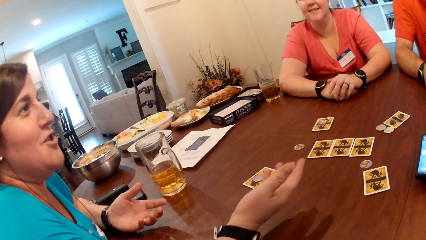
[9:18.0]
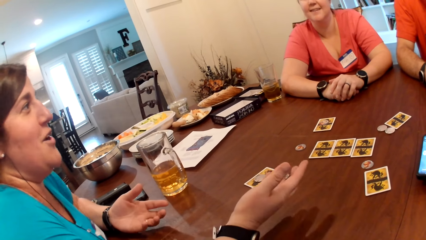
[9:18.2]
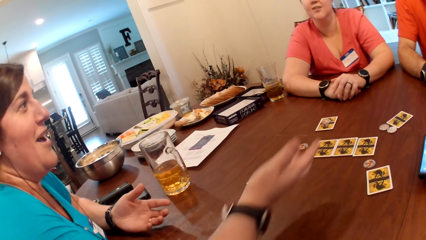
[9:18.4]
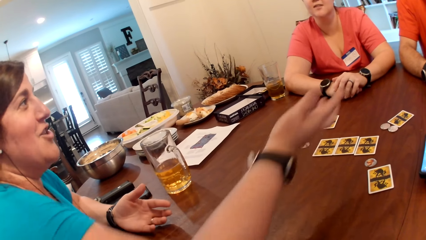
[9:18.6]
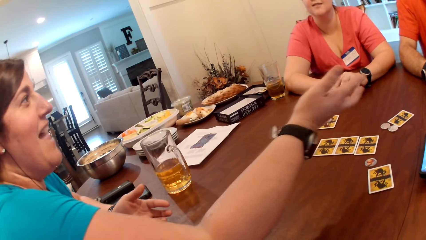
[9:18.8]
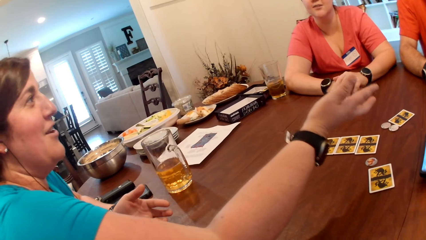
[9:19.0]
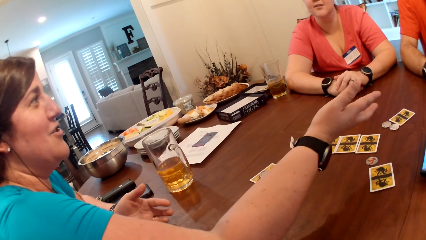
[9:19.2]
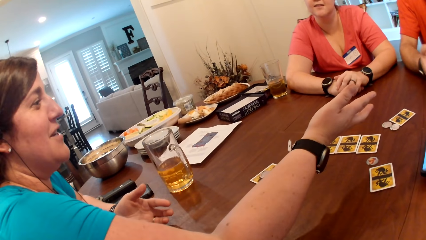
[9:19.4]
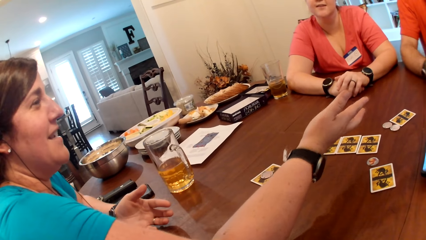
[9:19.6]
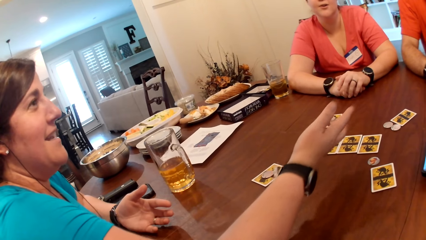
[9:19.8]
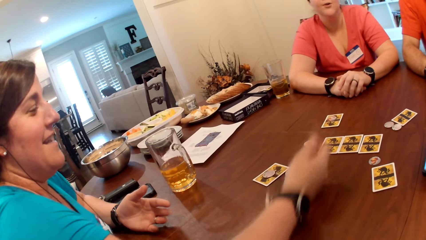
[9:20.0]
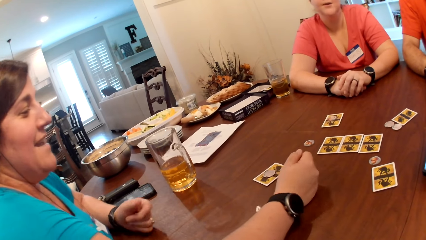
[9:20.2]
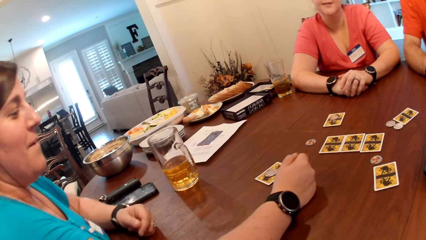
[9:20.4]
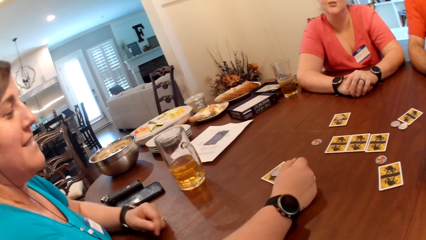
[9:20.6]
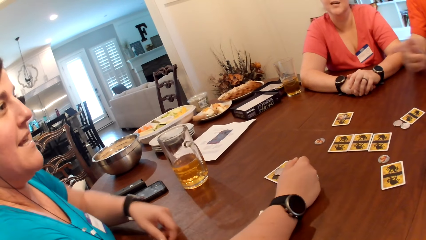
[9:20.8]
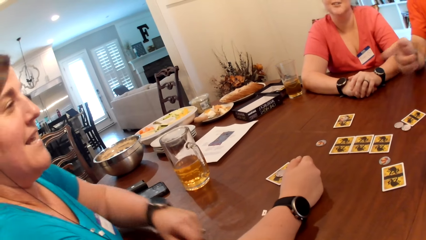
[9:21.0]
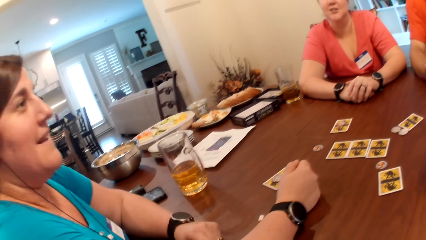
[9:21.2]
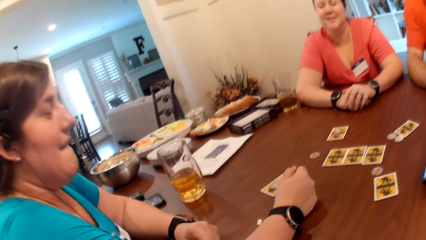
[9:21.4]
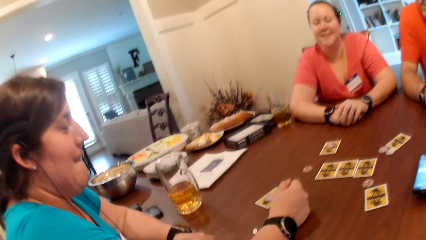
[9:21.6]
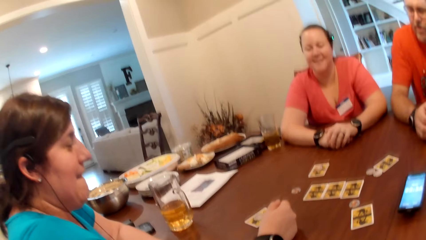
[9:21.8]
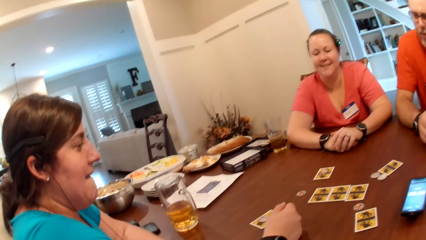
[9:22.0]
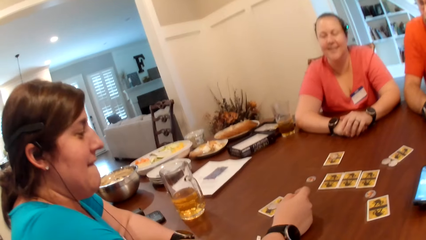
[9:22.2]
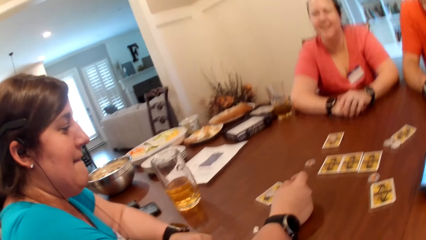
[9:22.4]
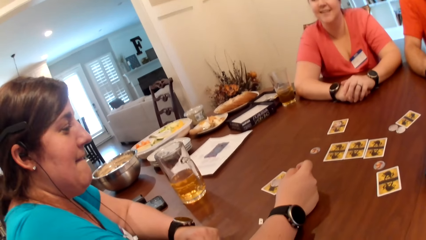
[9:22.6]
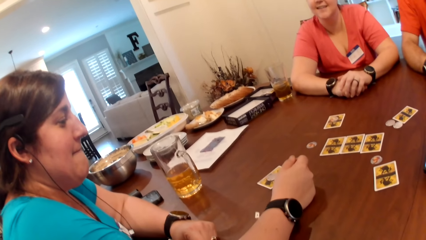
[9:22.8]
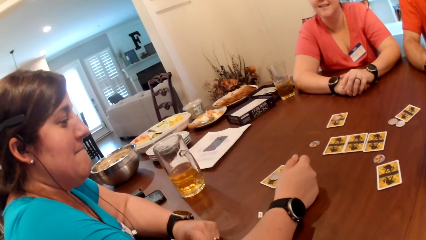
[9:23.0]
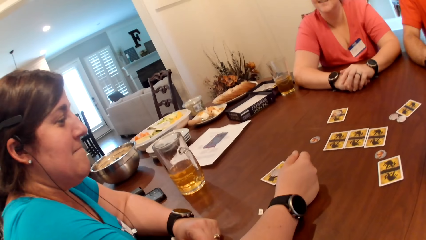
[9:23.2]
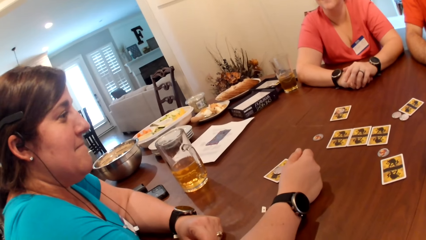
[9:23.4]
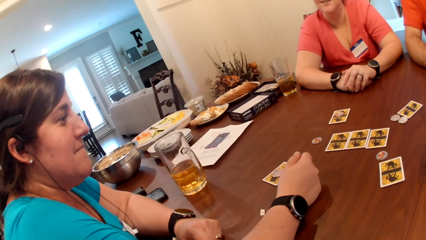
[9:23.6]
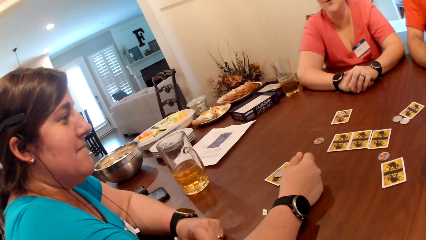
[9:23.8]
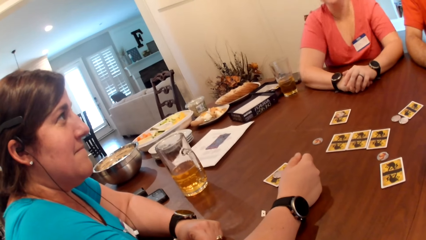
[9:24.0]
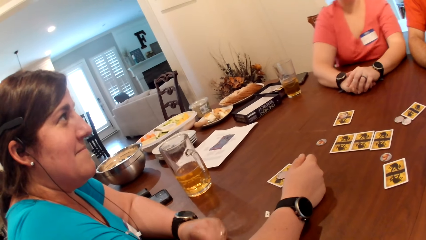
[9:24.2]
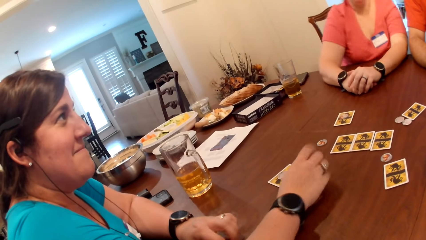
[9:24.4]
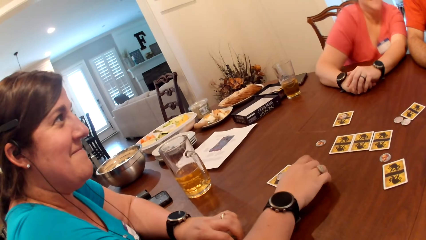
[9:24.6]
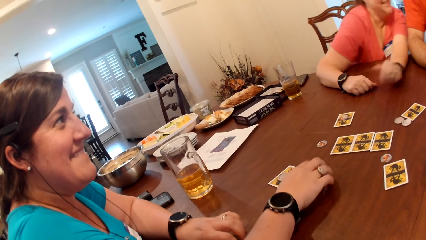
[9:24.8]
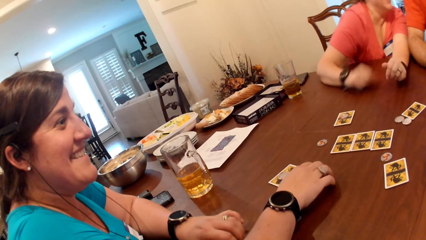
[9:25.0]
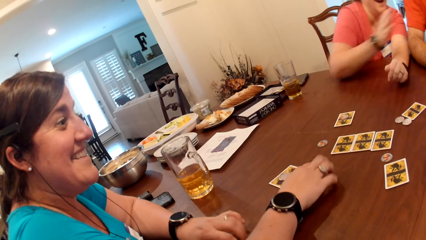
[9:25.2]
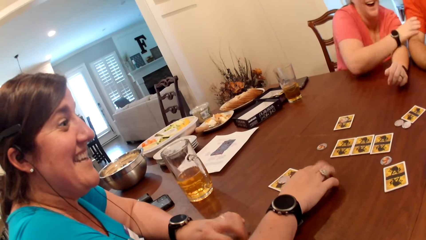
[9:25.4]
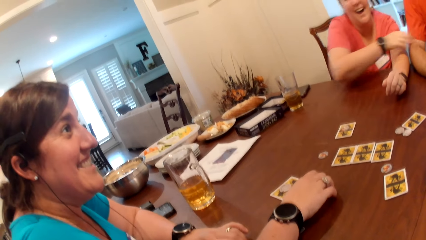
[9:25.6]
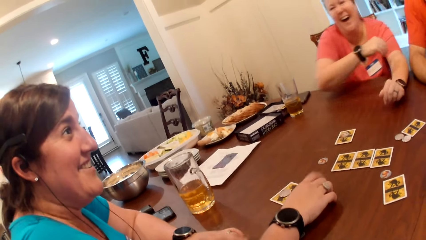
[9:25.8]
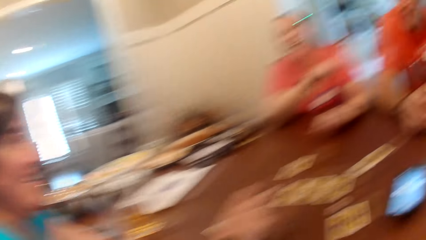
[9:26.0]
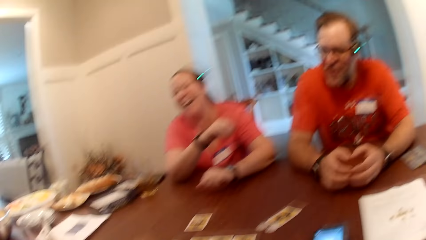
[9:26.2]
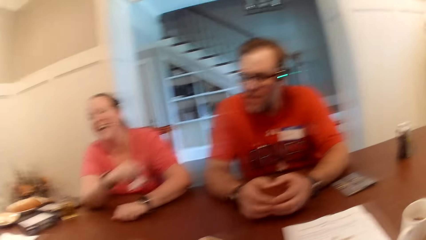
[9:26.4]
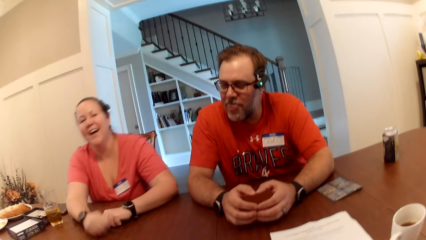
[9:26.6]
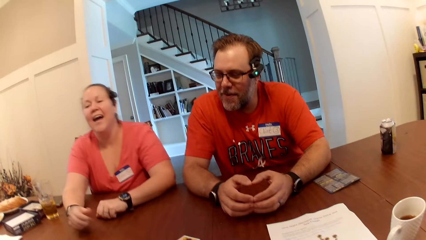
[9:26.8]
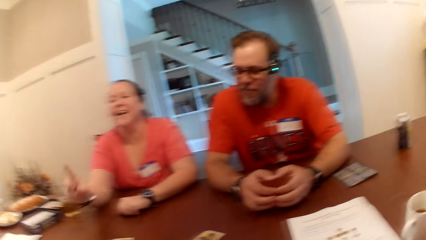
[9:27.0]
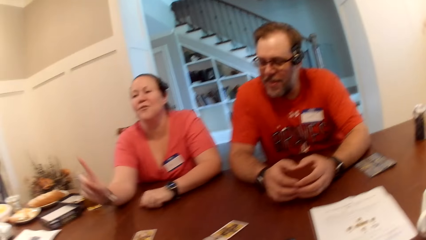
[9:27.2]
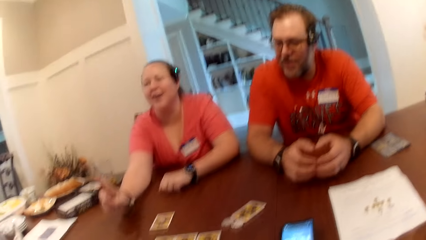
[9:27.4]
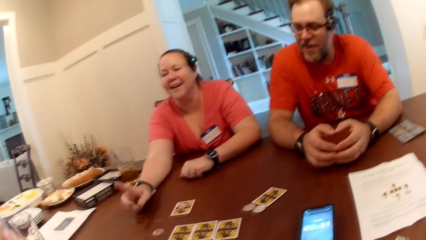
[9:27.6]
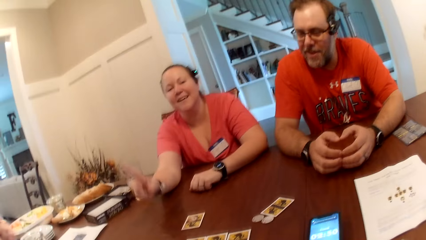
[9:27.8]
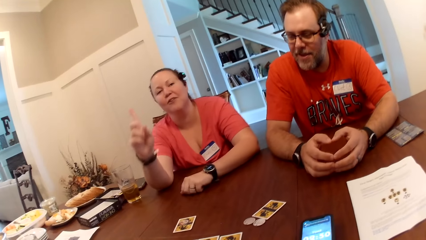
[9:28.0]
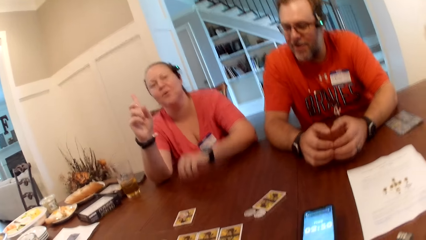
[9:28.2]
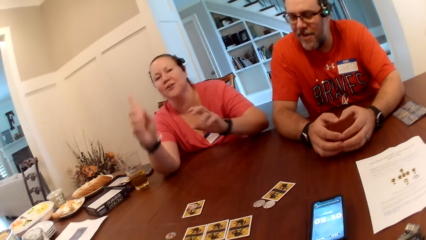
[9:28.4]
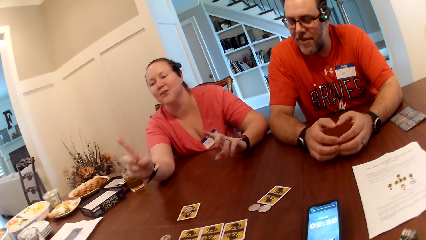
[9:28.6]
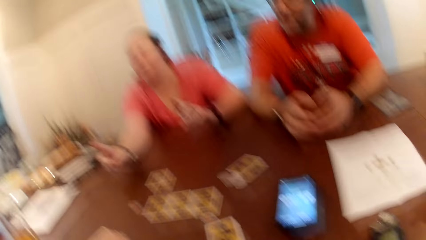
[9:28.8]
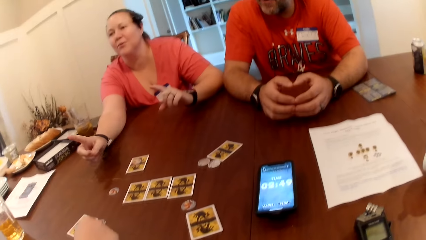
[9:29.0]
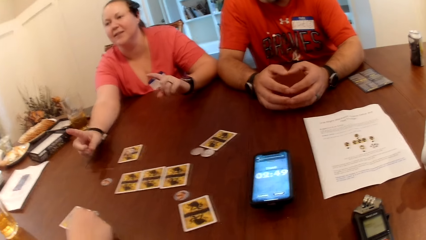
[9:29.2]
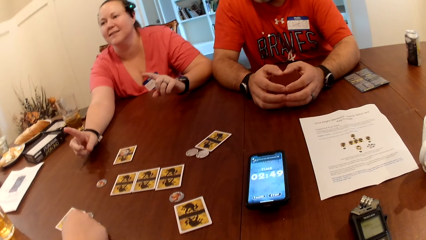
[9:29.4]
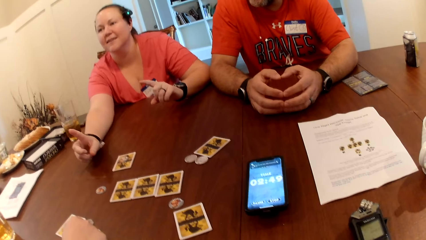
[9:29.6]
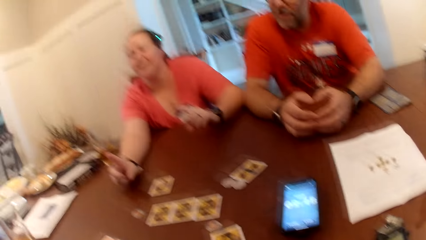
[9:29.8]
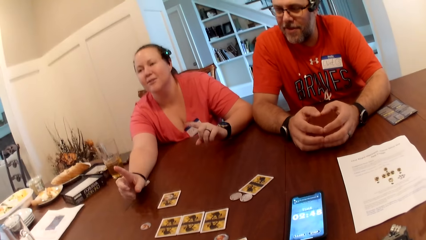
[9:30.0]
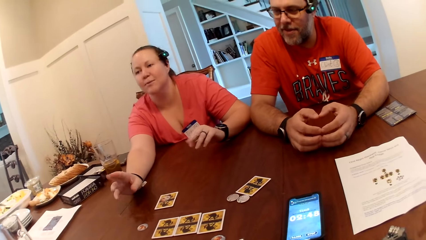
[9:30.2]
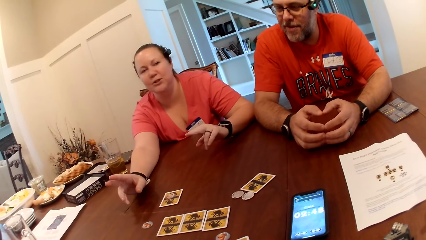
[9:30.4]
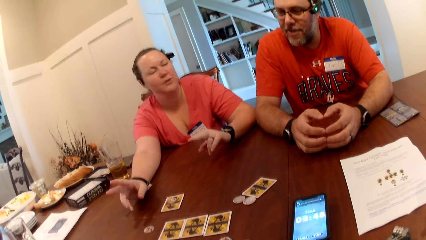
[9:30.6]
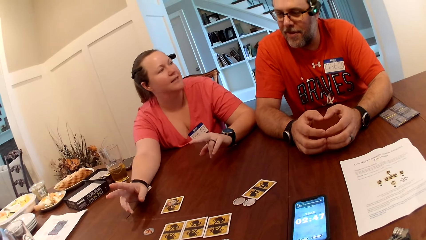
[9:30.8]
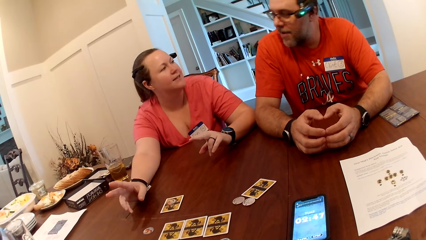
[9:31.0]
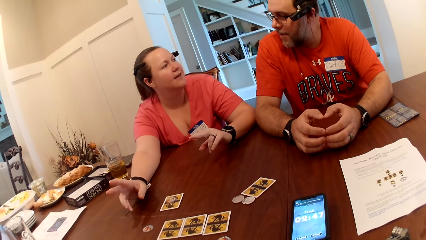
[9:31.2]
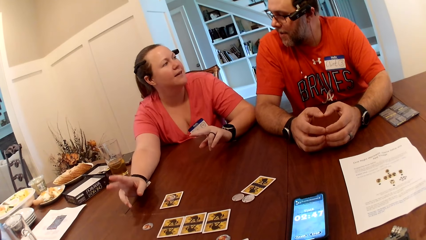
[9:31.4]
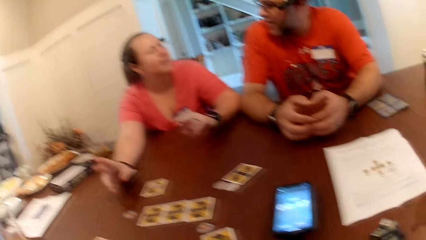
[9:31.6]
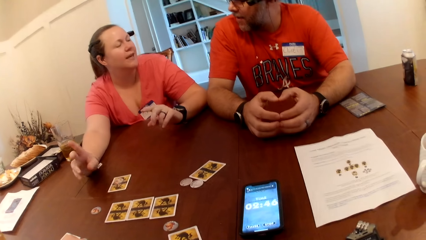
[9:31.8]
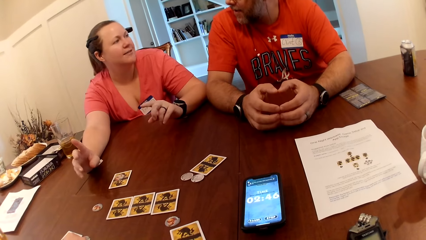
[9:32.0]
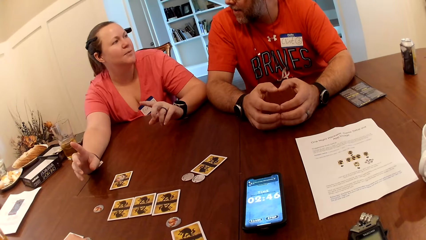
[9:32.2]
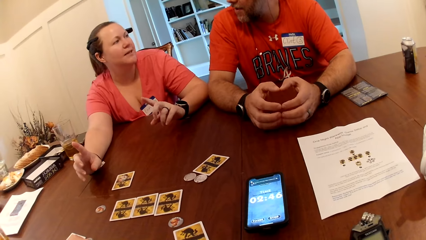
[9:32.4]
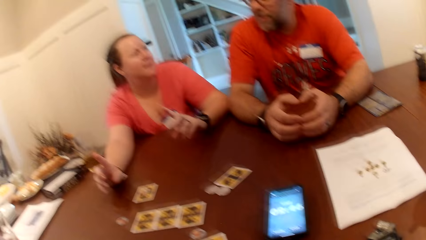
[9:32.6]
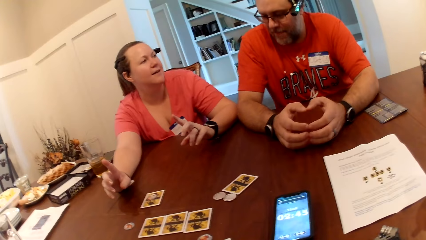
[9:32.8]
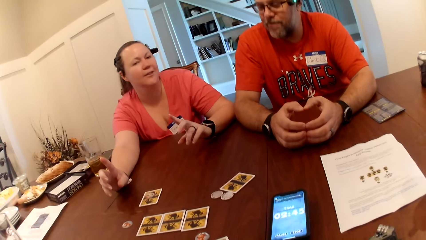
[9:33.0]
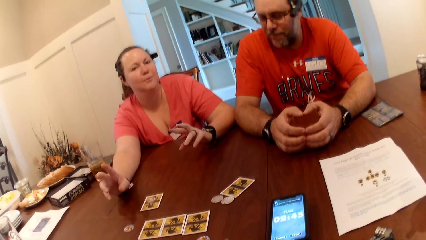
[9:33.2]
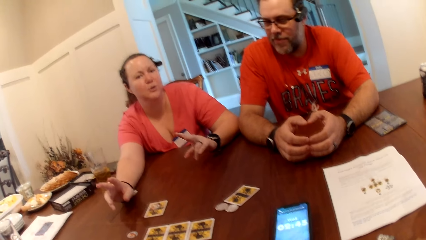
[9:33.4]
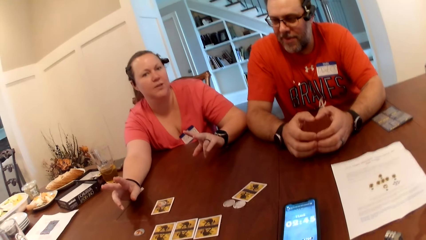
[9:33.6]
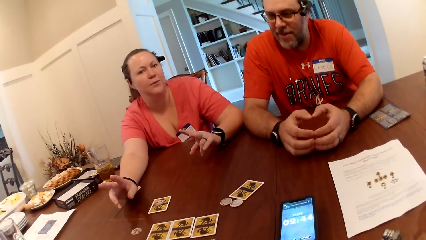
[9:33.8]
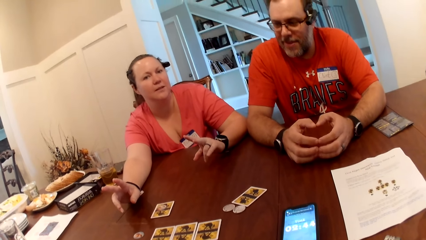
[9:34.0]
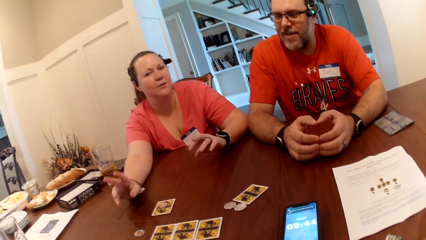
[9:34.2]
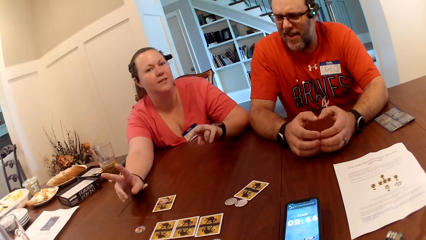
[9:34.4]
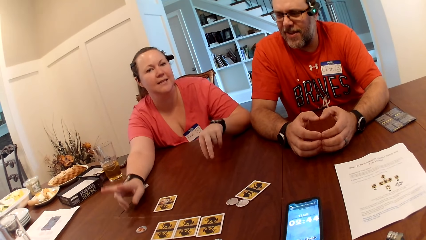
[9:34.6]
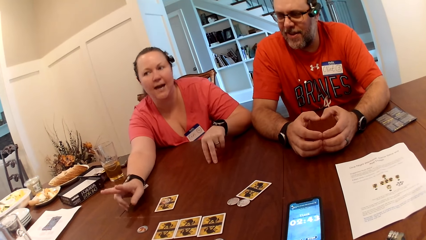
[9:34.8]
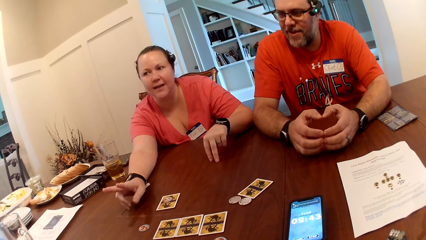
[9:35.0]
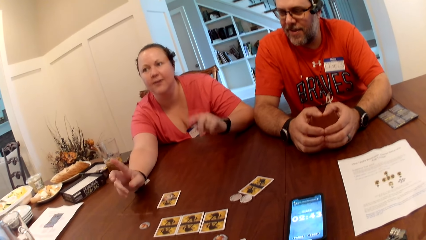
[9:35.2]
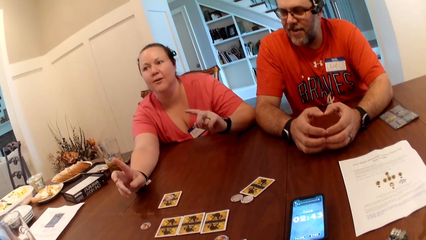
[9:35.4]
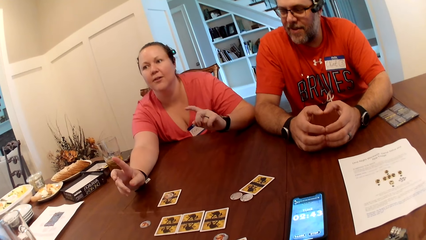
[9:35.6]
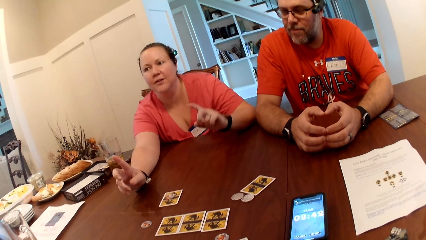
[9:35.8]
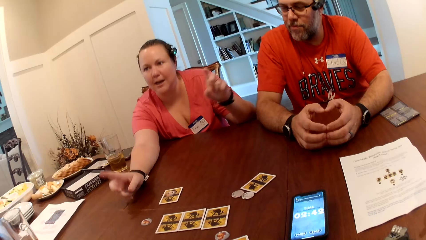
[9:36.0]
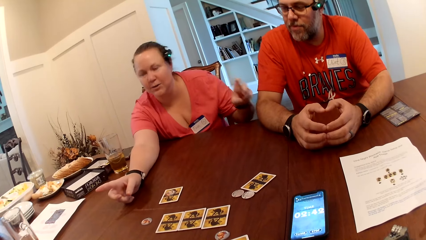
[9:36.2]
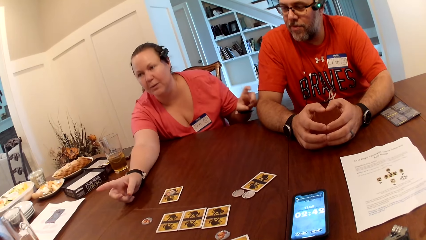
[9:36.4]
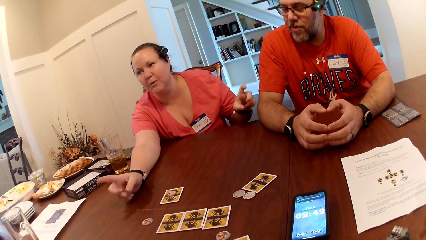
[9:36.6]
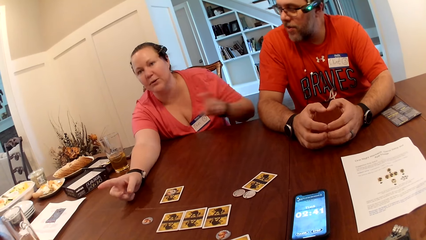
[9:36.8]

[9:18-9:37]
A woman points at a man. A woman taps her hands on the table. Another woman touches the man with her right hand. She converses with the first woman. A woman points at the other woman.
